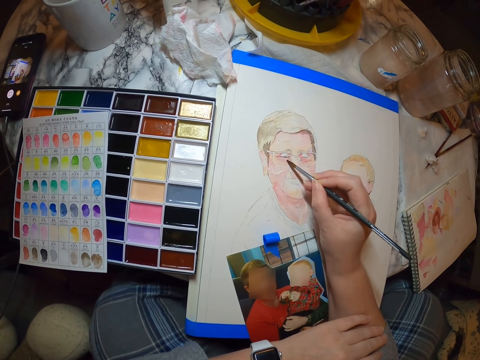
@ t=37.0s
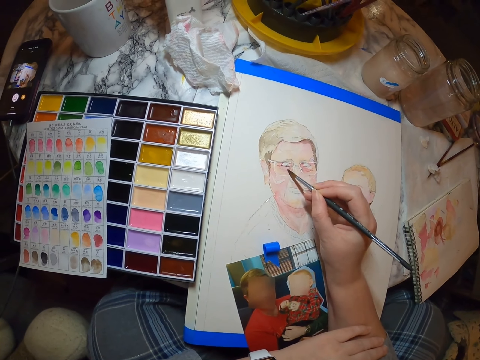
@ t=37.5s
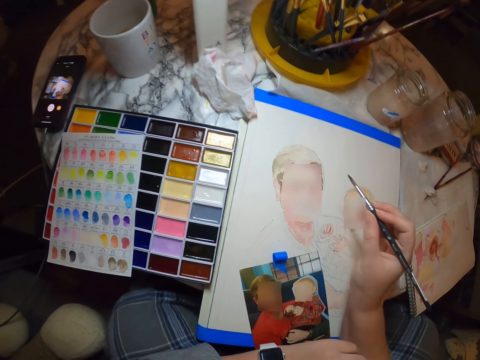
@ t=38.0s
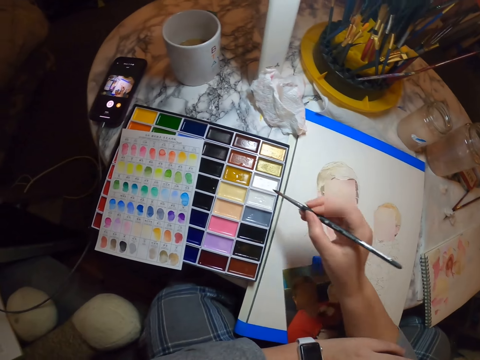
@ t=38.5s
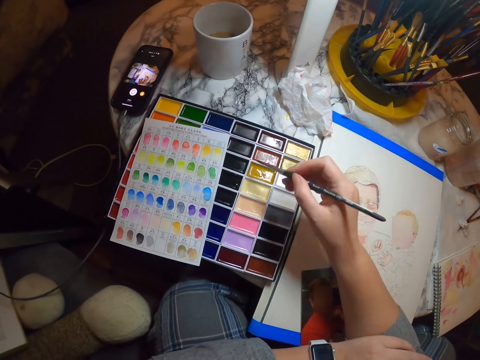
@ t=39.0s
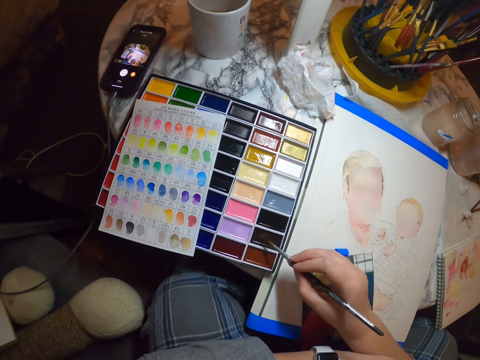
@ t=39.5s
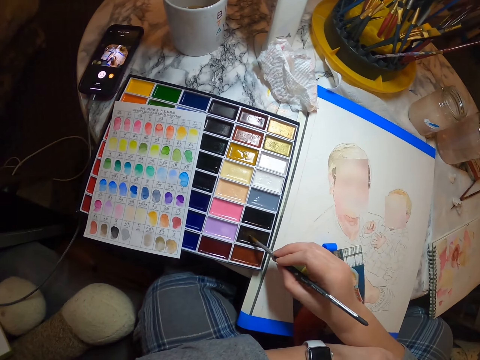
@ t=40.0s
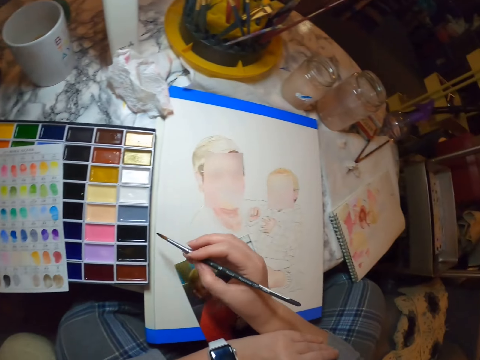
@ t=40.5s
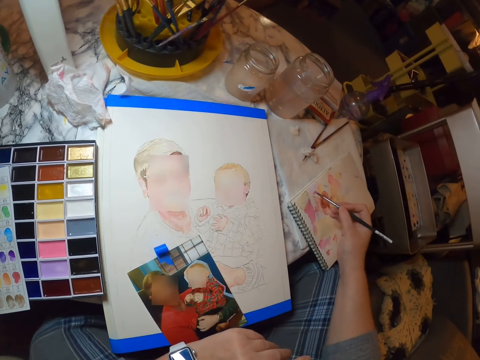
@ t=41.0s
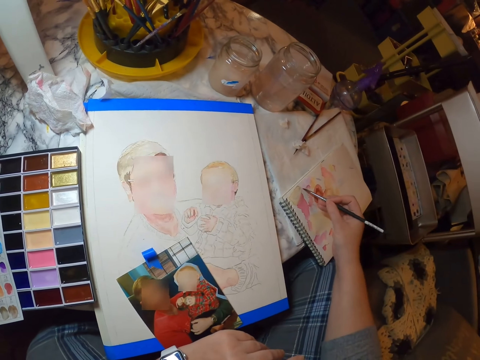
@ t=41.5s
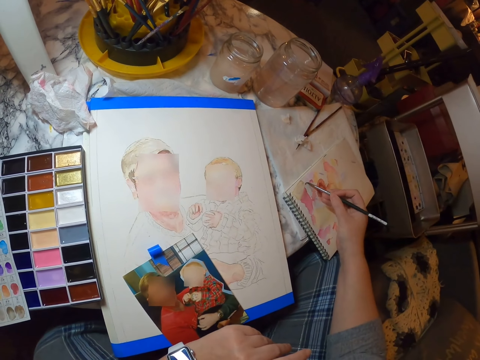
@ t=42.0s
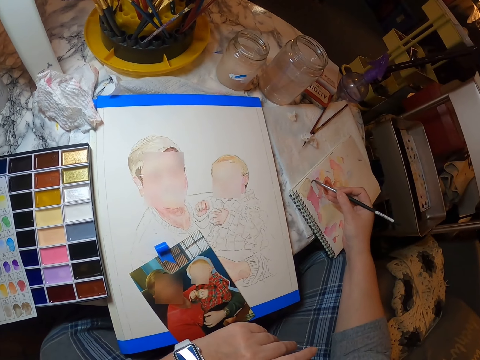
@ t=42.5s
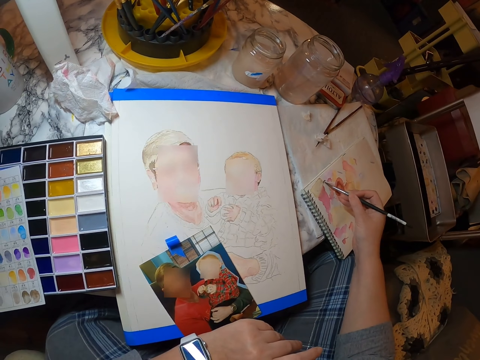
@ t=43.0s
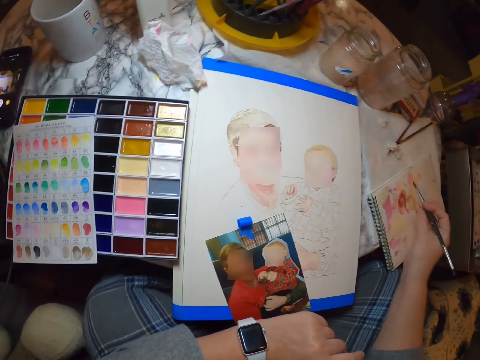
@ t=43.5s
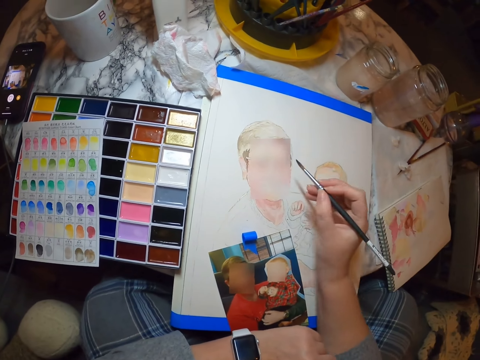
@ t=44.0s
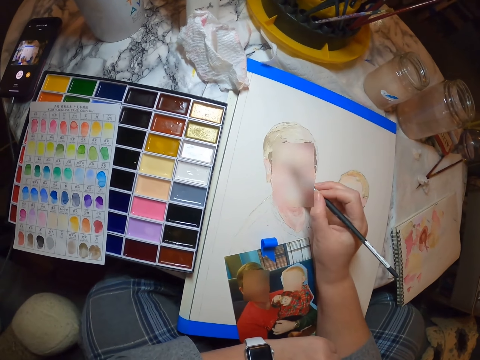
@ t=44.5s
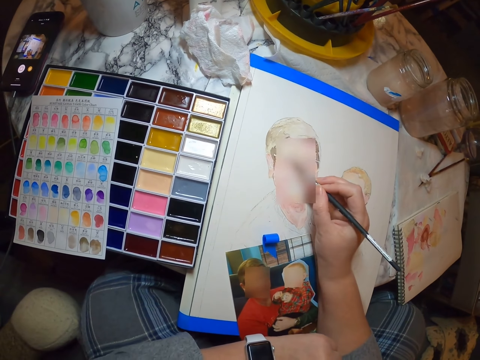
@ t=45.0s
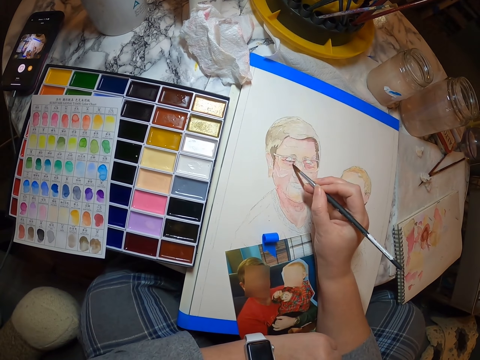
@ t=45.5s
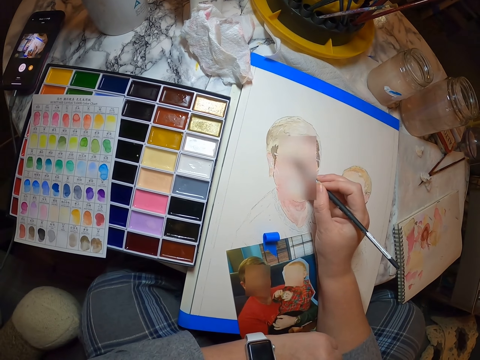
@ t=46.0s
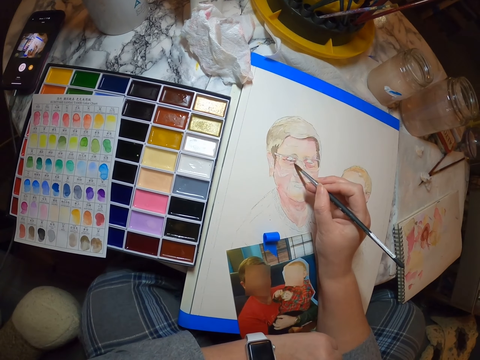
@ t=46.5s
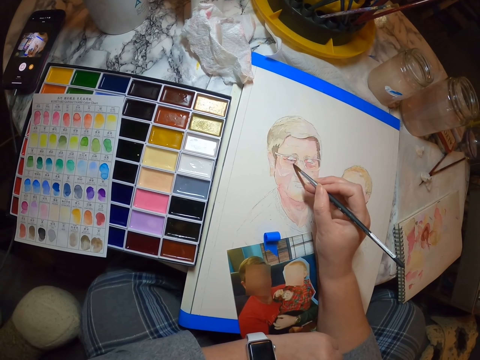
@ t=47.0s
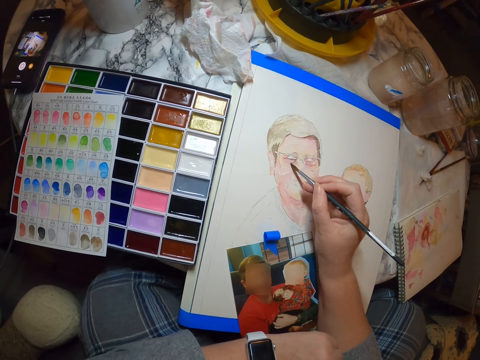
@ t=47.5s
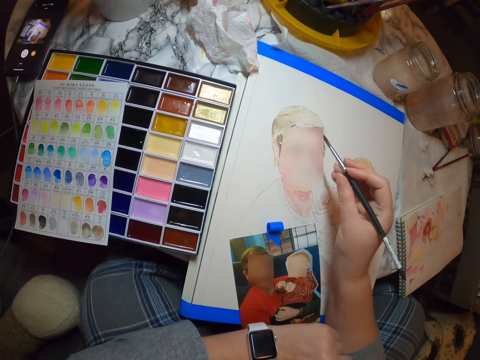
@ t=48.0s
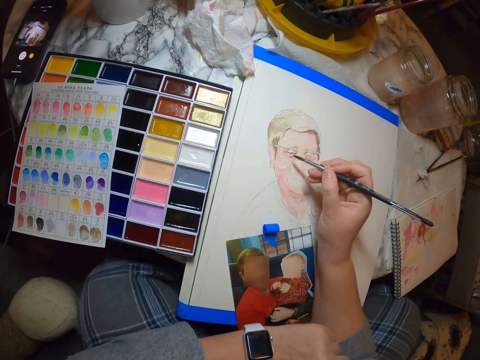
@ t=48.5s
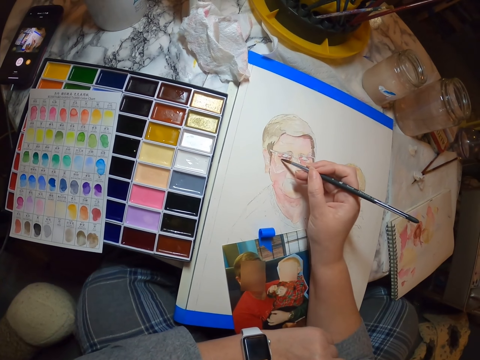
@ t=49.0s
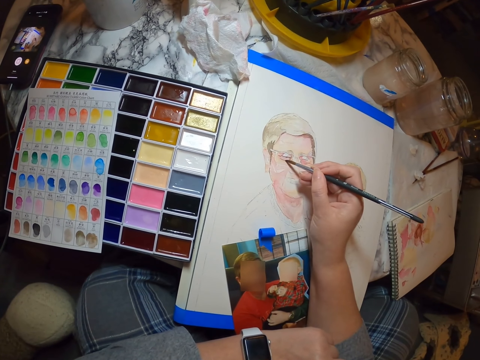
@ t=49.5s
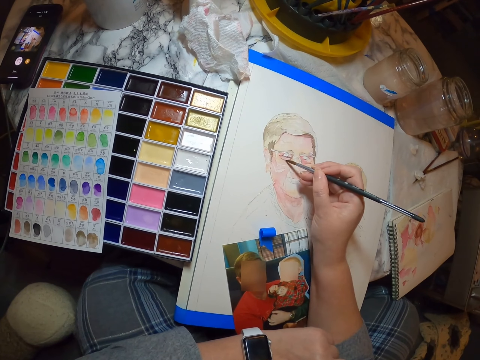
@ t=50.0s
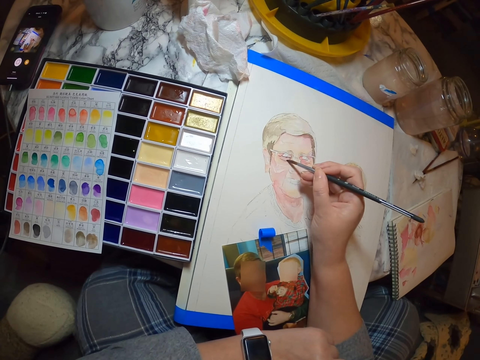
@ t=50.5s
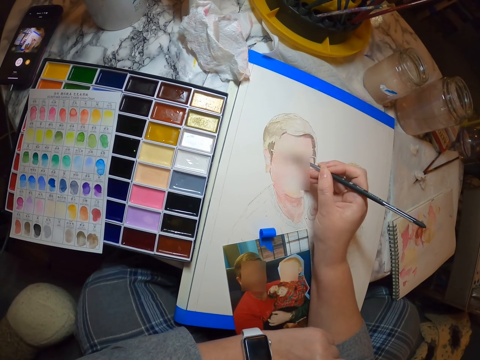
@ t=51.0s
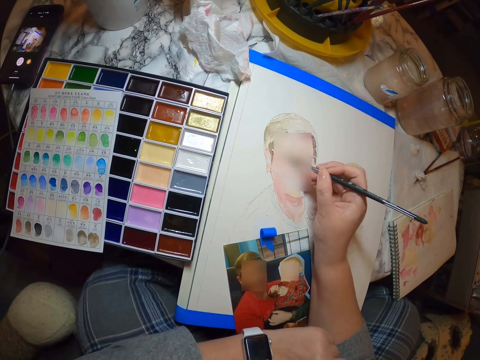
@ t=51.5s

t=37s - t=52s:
The camera wearer dips the paintbrush into the drawing paint. They paint on the rough draft. They draw on the book. They paint the sketch.

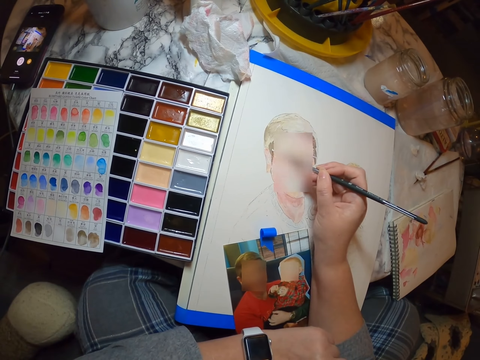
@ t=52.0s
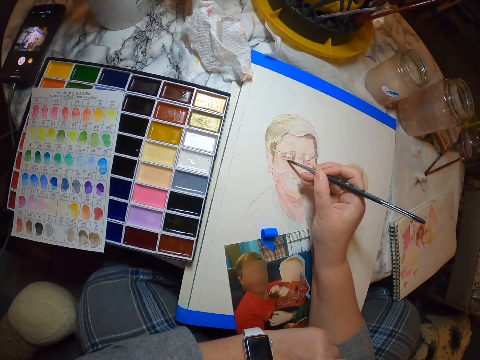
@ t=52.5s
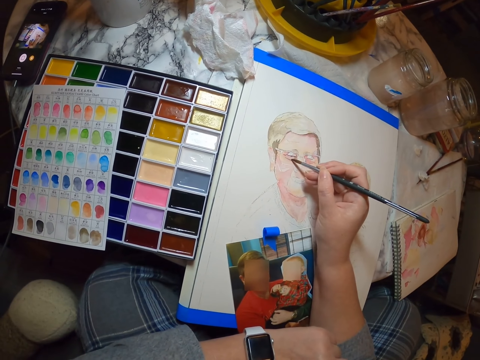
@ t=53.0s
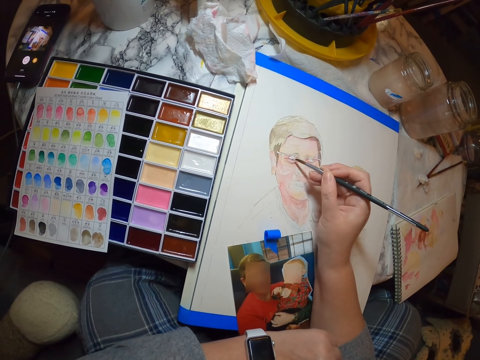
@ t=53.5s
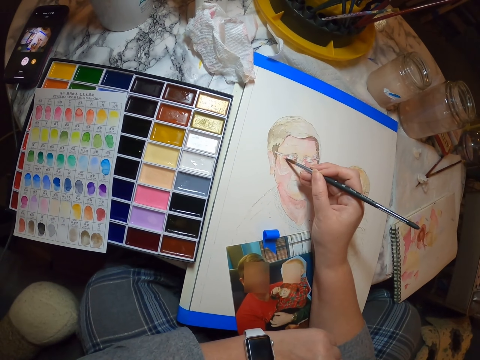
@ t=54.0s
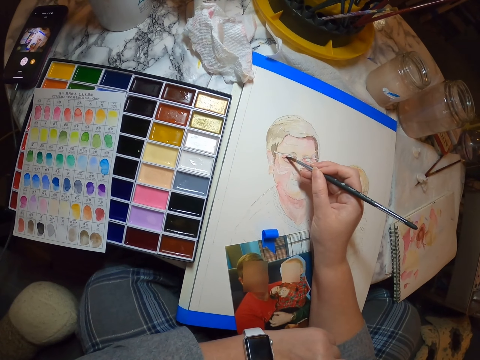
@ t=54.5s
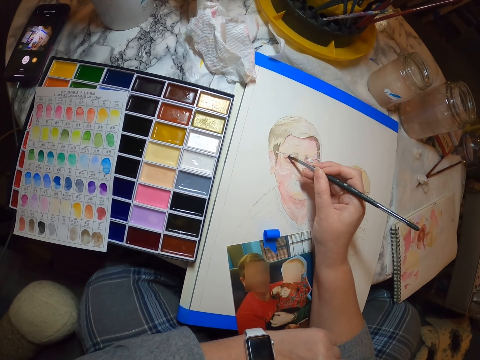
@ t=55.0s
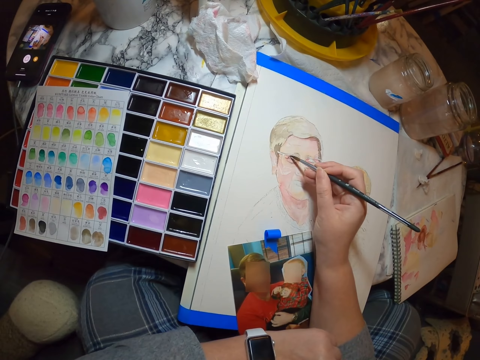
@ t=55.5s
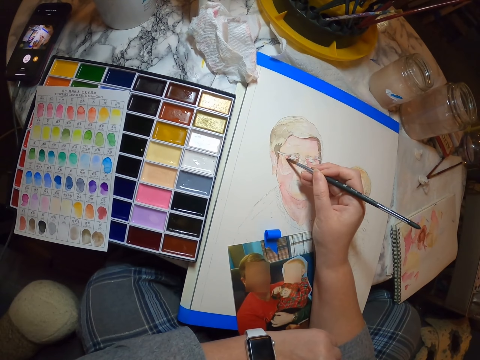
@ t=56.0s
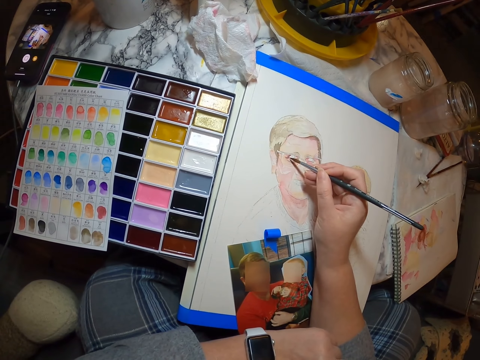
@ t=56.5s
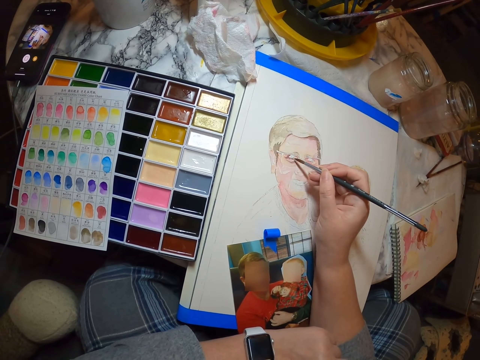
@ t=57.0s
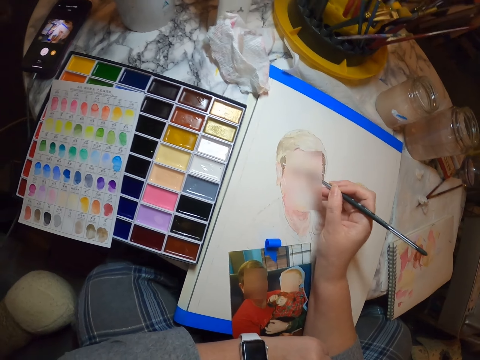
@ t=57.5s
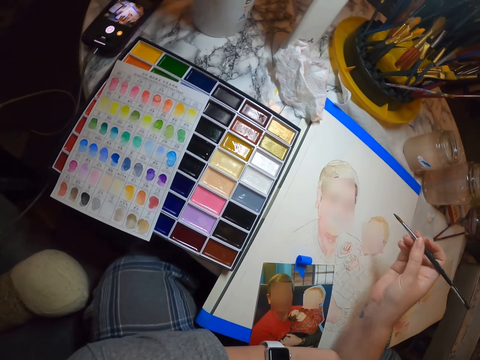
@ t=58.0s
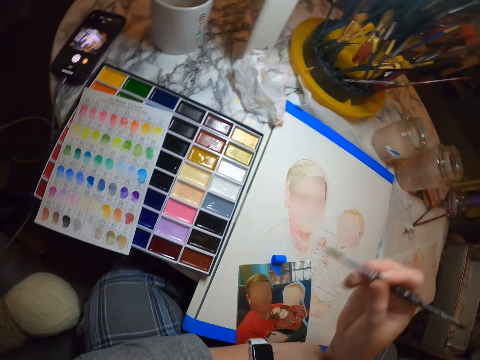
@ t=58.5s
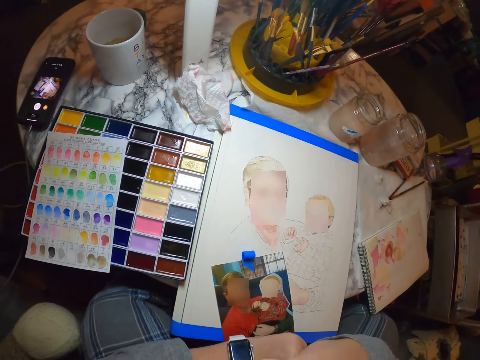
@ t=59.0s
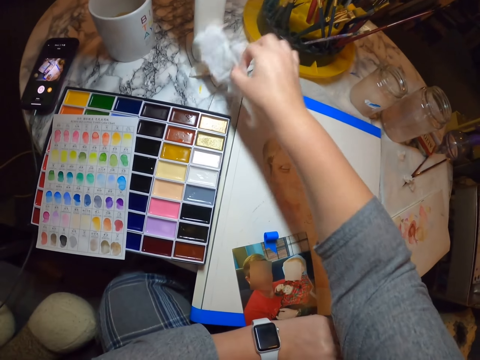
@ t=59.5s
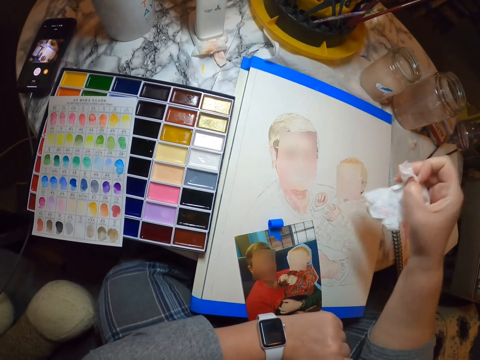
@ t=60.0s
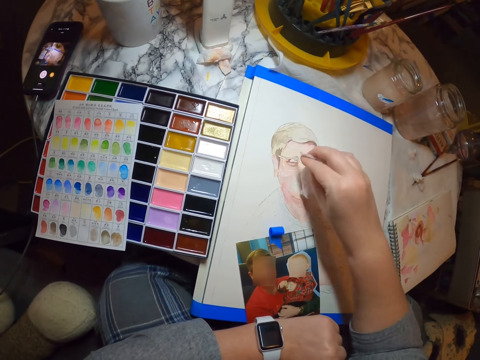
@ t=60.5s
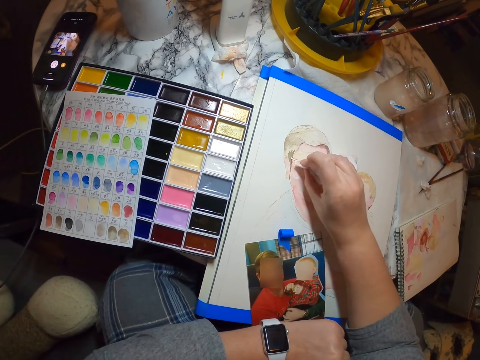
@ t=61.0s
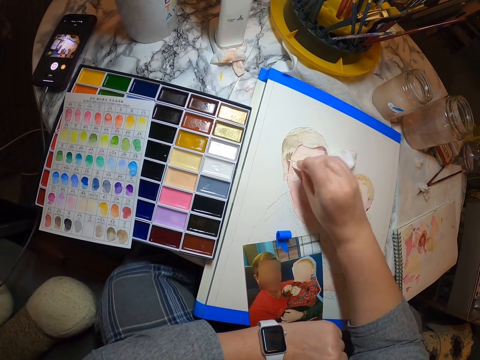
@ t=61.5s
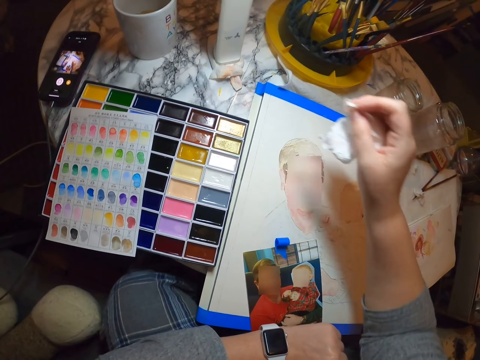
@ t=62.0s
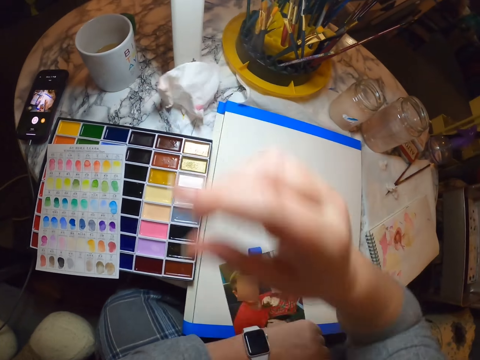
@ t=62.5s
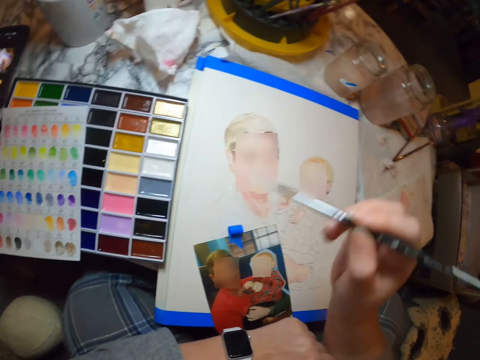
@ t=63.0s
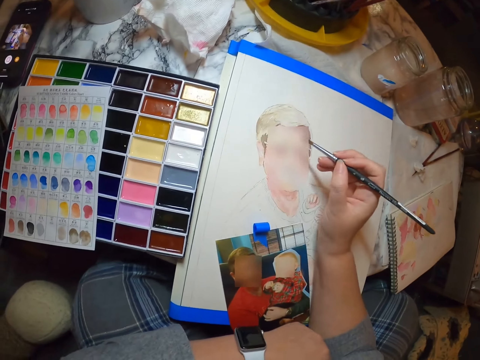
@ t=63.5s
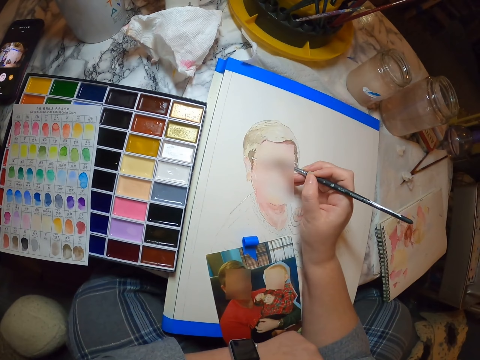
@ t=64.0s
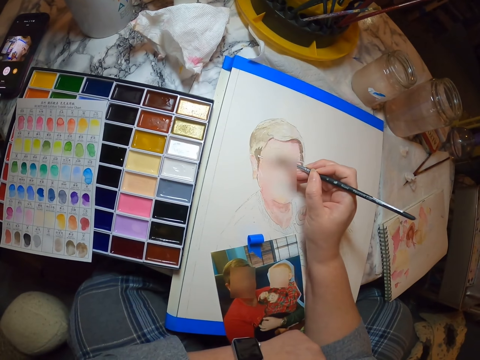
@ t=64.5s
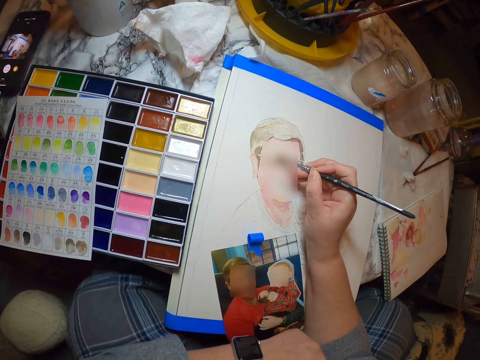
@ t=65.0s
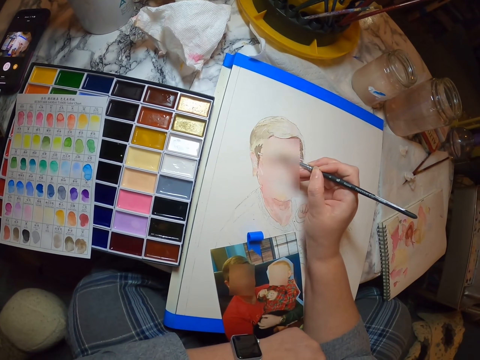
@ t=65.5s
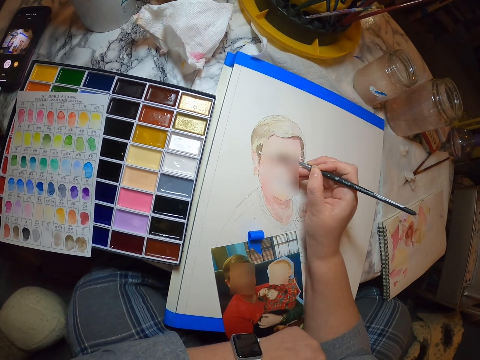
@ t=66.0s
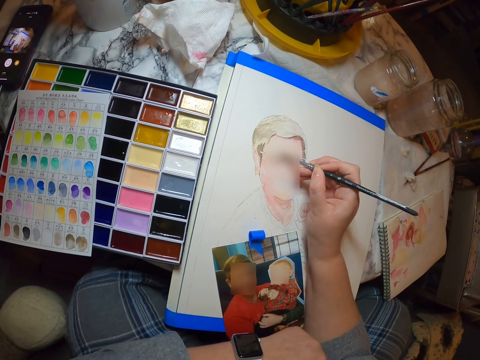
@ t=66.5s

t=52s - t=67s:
The camera wearer looks around. They pick up a piece of cloth or tissue paper. They rub out the paint with the tissue paper. They place the piece of cloth on the table. They throw the paper on the table. They paint the sketch.
